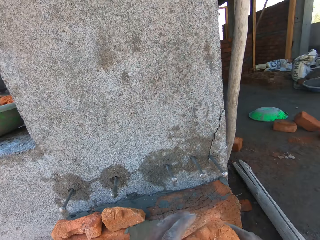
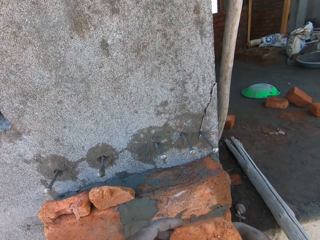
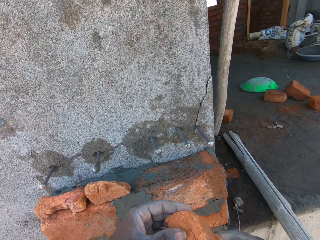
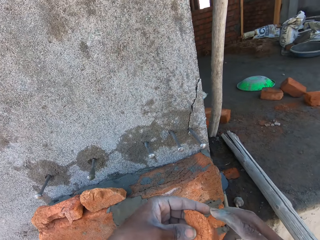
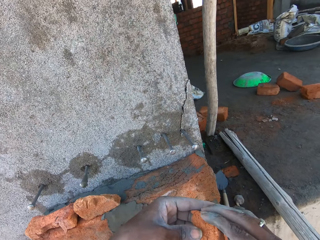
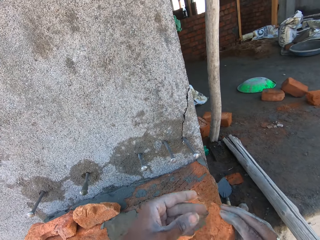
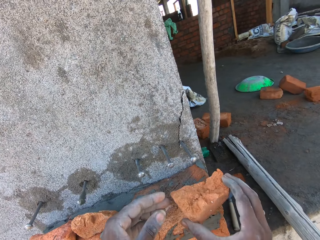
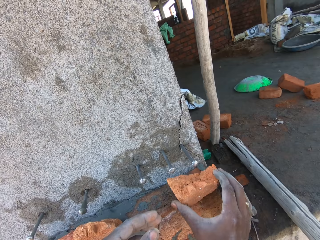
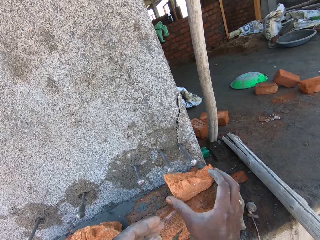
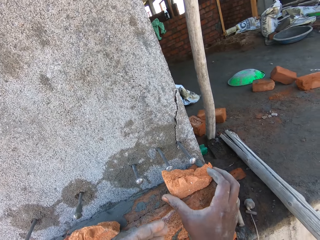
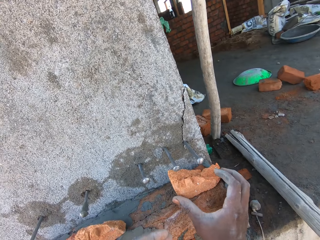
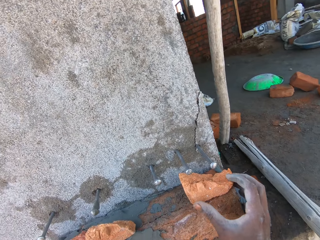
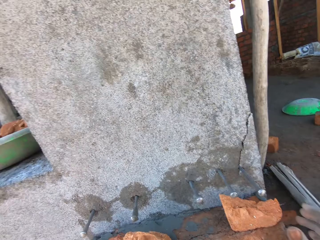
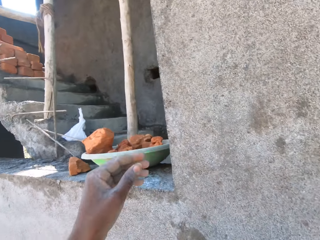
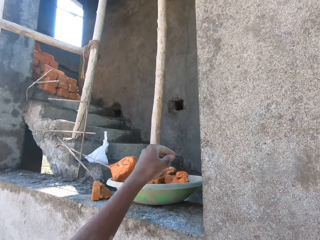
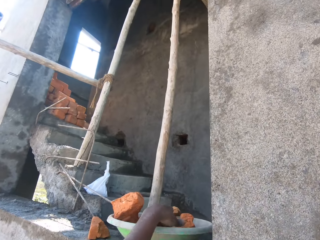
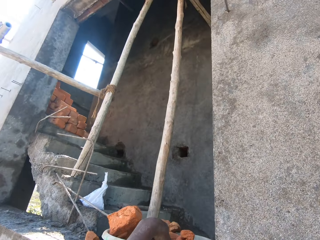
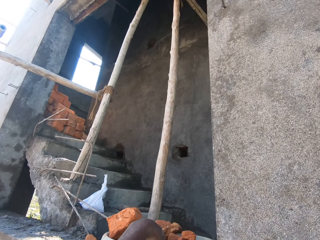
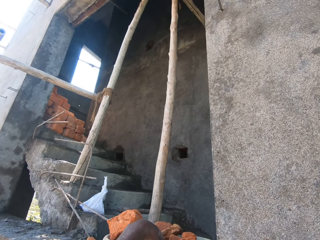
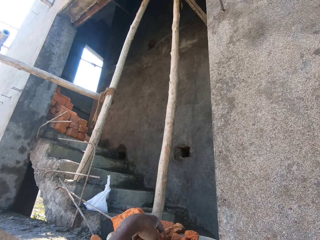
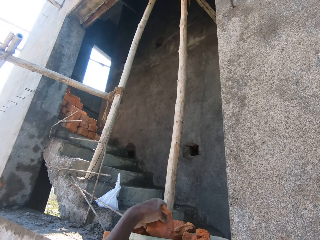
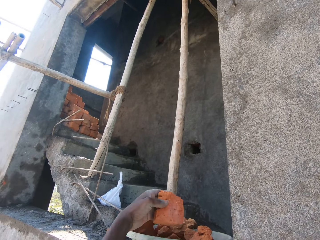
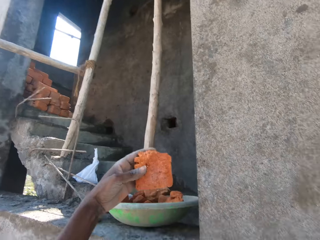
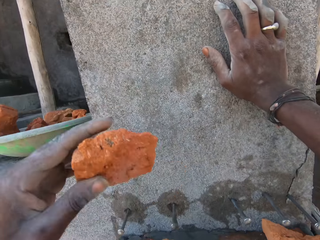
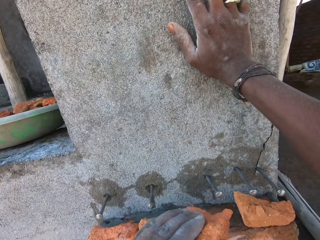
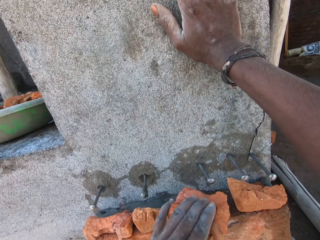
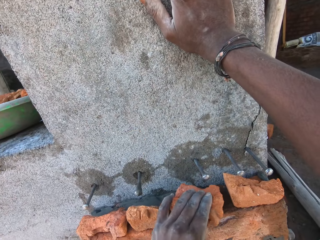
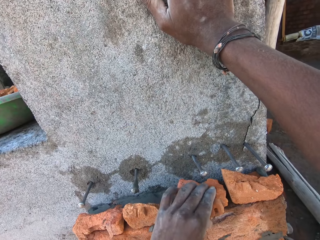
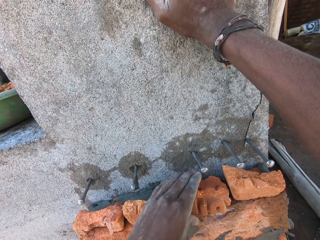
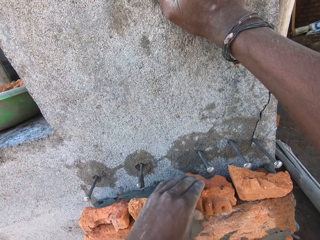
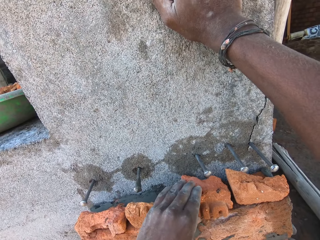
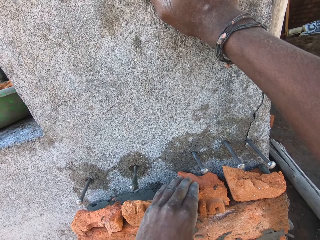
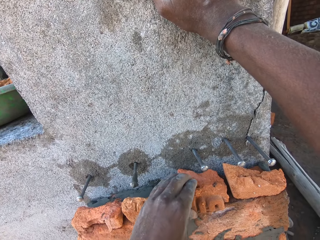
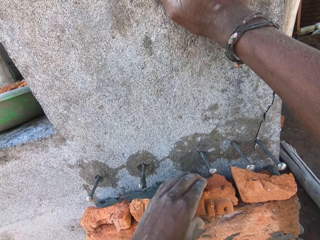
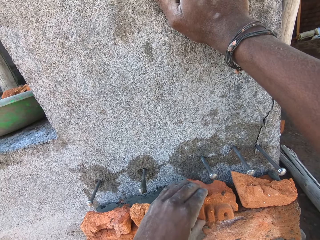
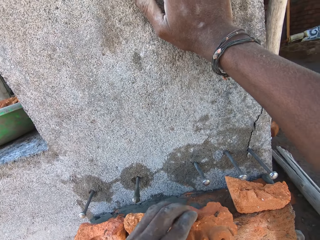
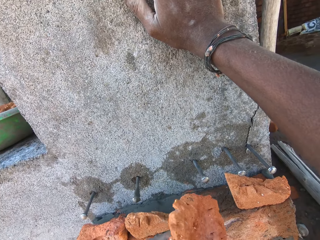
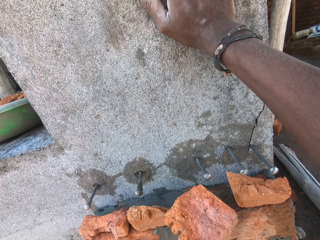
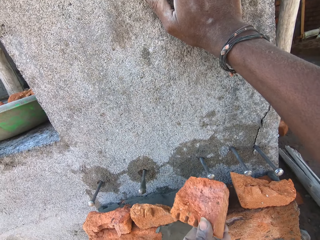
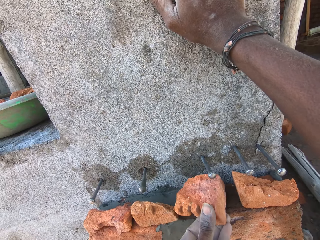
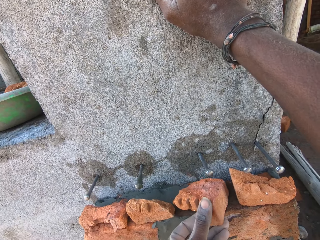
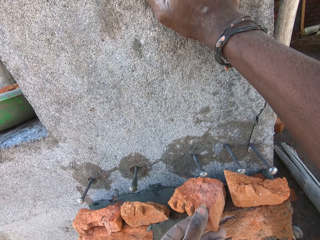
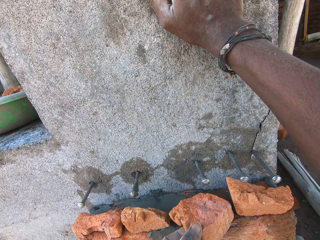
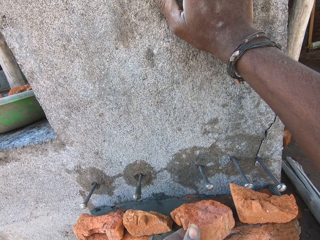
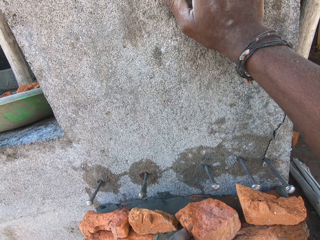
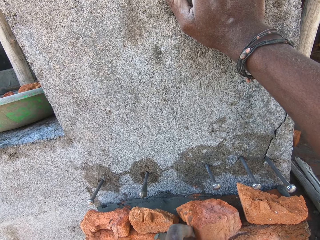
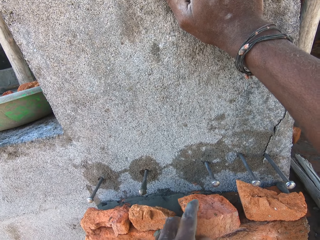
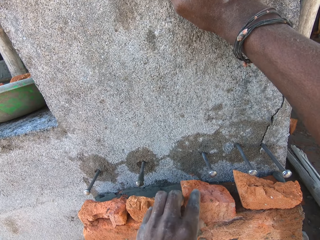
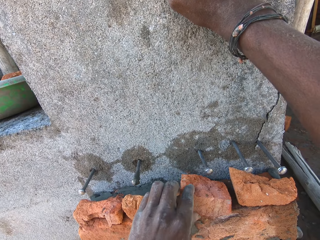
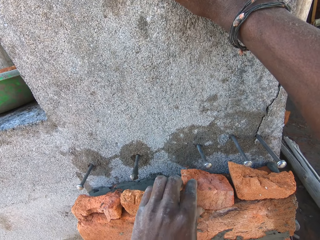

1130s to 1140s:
The camera wearer passes the brick to his right hand. He sets the brick in his right hand on the bricks on the wall. He takes out a brick from the pan on the concrete deck with his left hand. He sets the brick in his left hand on the bricks on the wall.

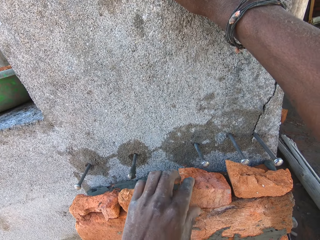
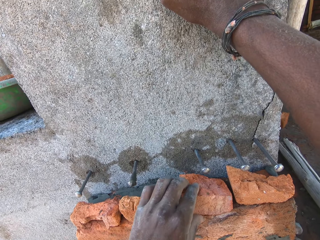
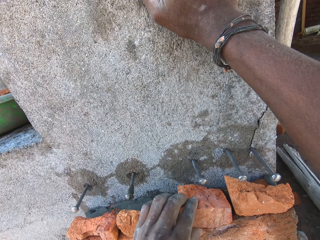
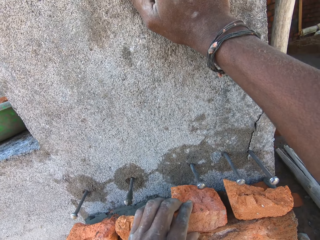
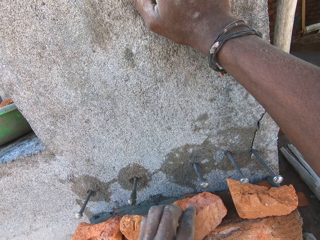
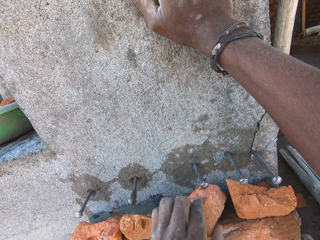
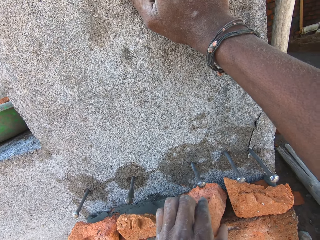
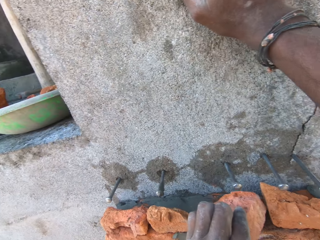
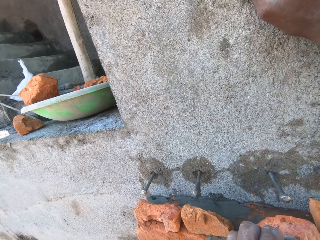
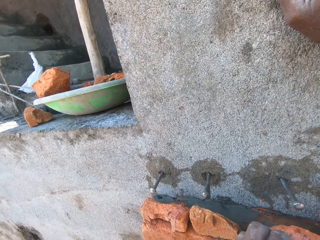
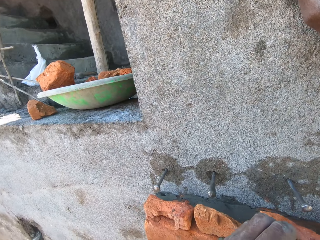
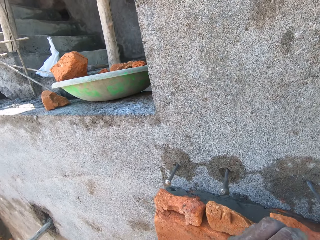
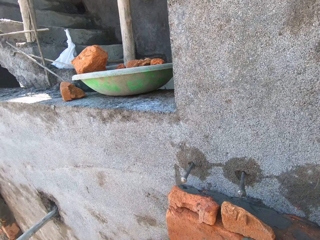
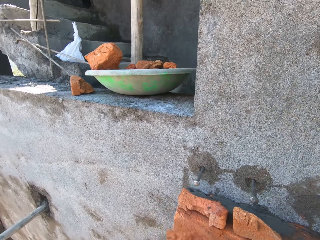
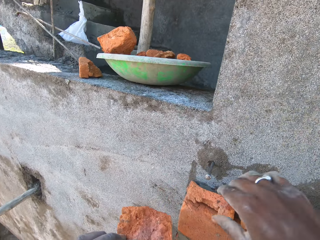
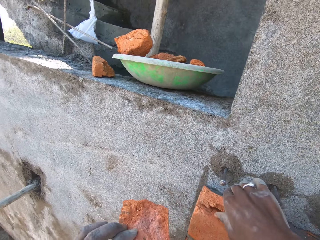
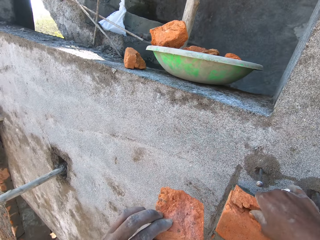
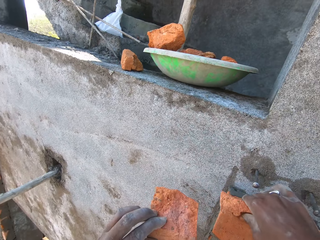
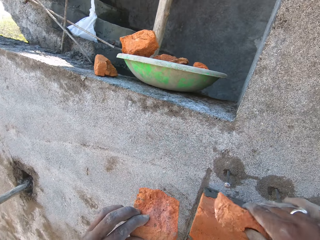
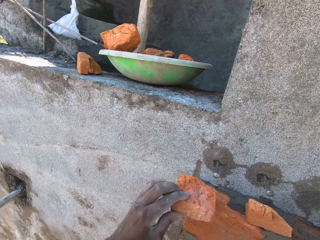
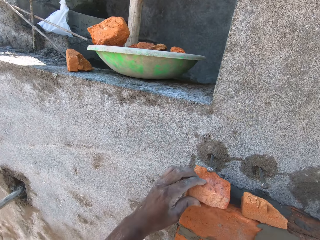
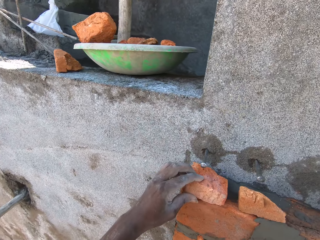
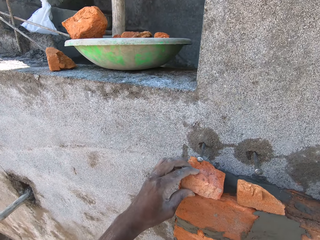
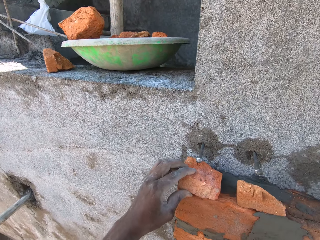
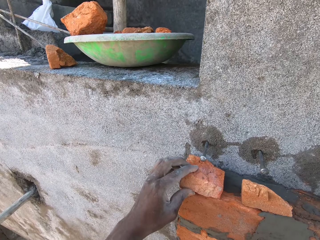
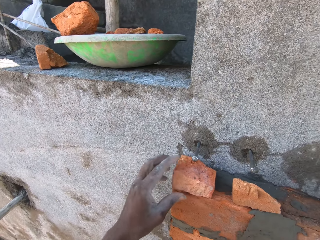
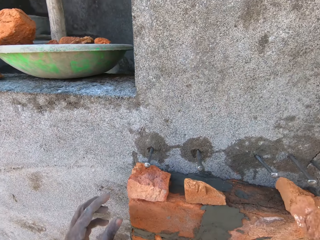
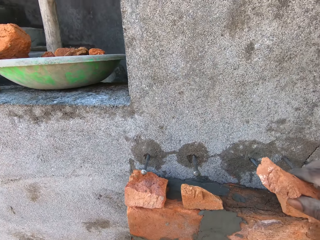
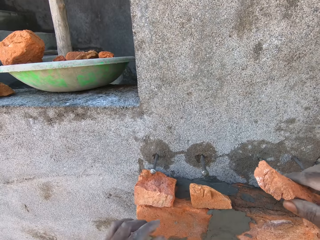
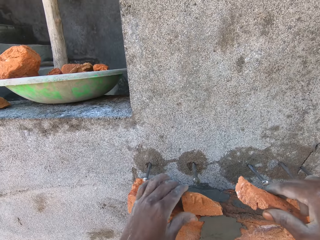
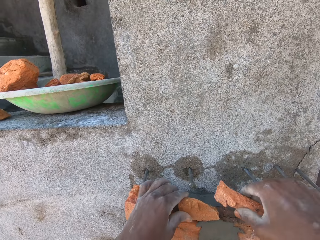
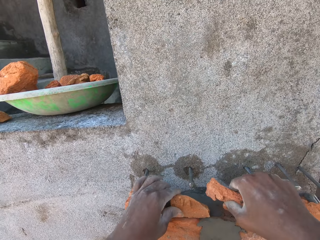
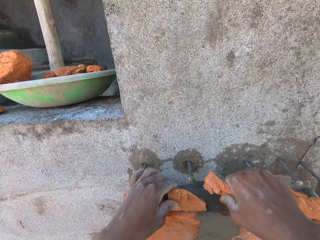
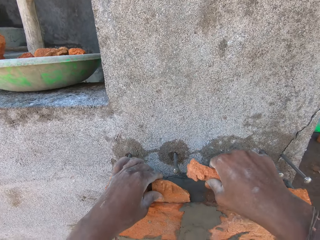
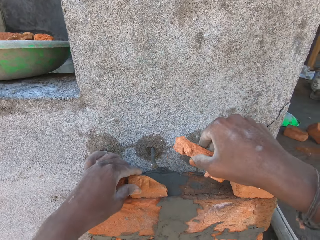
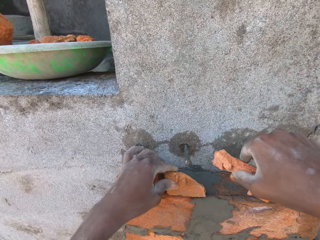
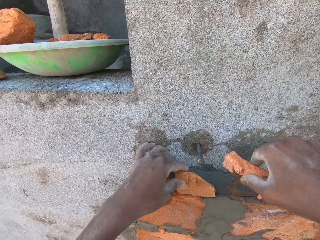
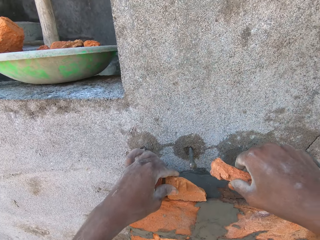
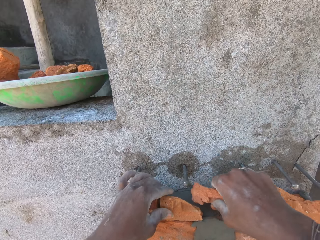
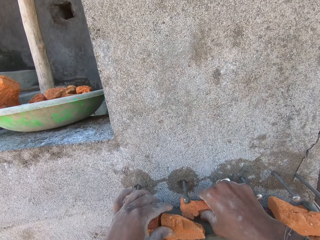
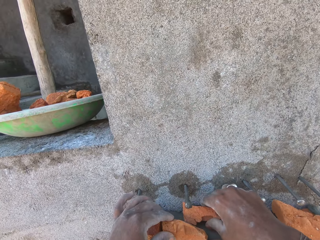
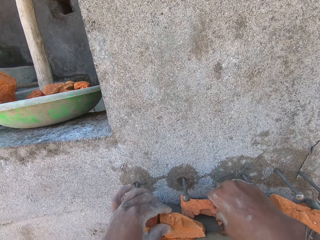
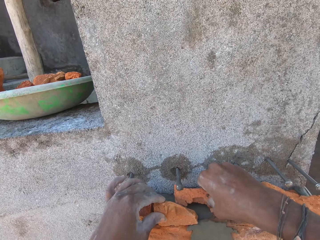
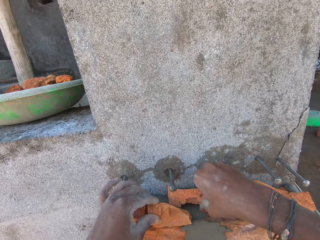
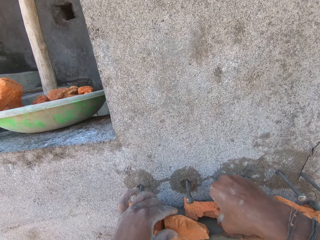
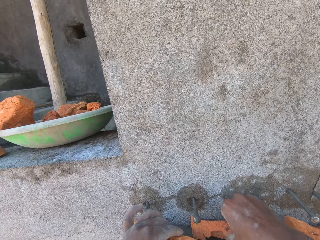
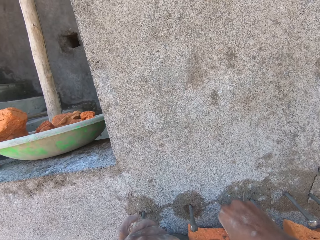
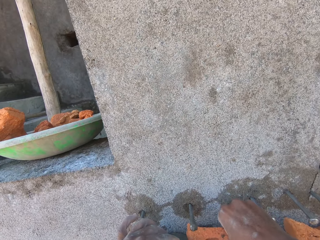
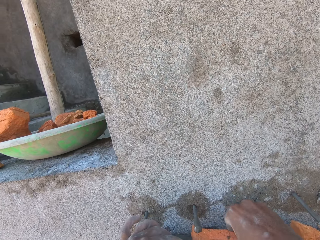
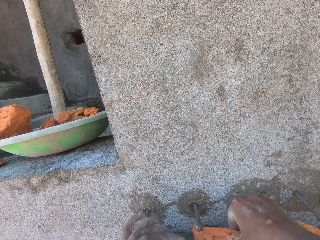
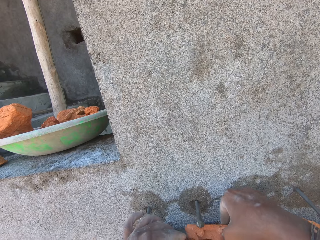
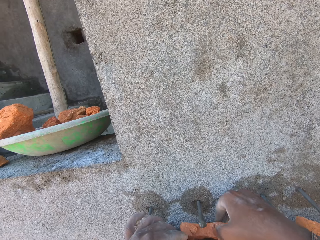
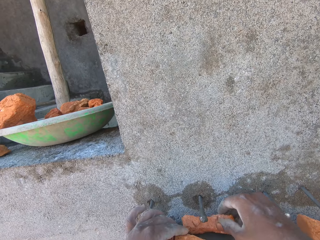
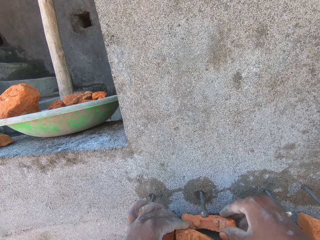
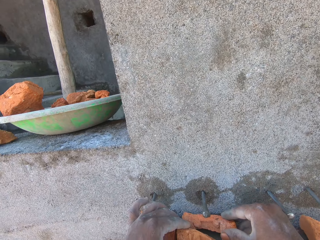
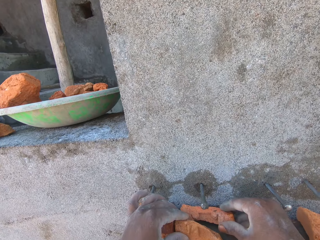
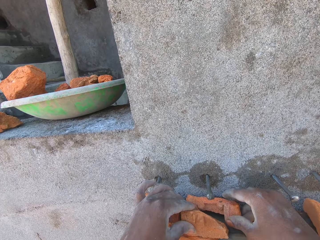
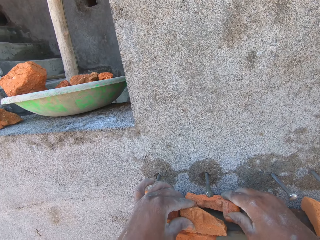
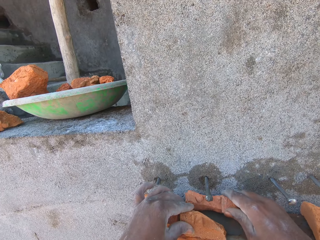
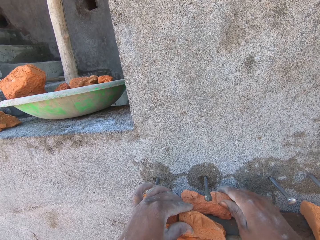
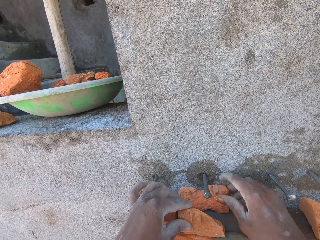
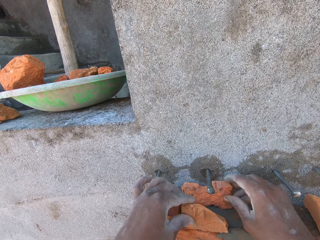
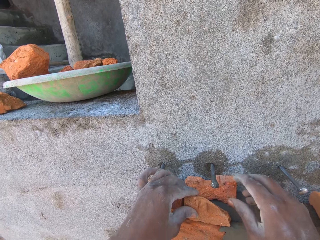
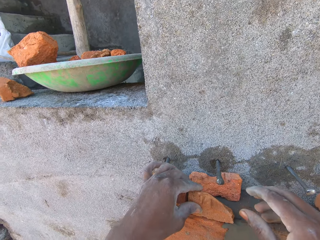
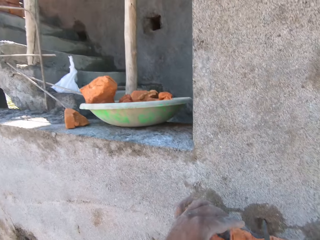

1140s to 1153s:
The camera wearer picks the brick from the bricks on the wall with his left hand. He picks the brick from the bricks on the wall with his right hand. He sets the brick in his left hand on the bricks on the wall. He sets the brick in his right hand on the bricks on the wall.
